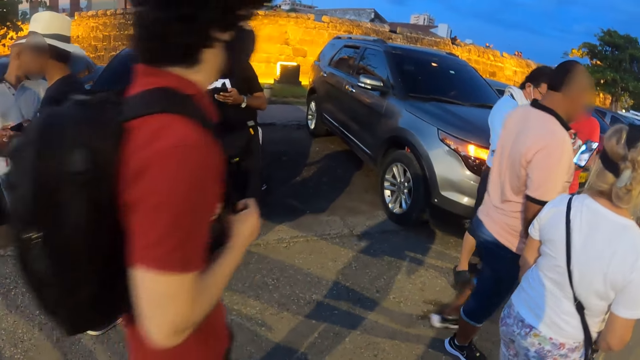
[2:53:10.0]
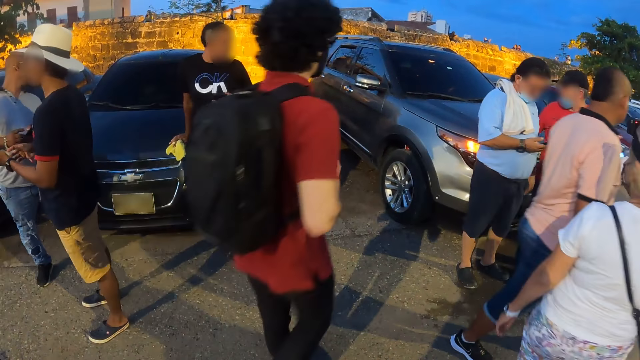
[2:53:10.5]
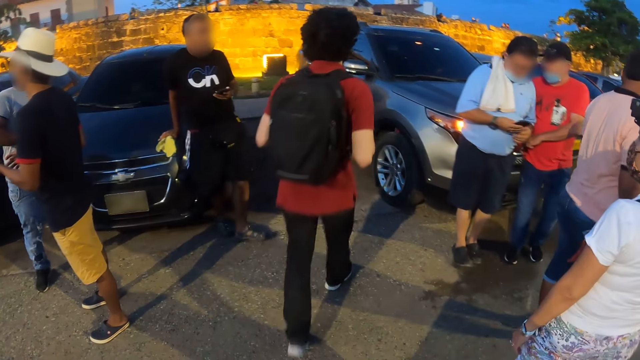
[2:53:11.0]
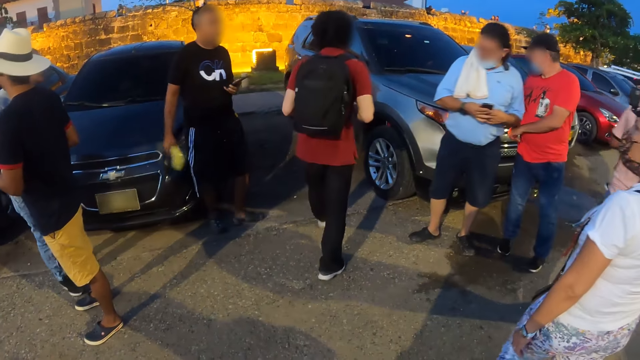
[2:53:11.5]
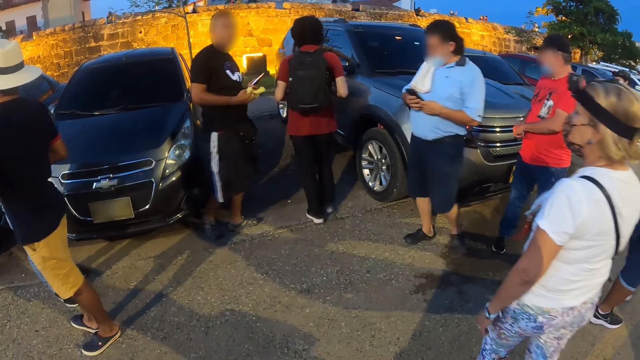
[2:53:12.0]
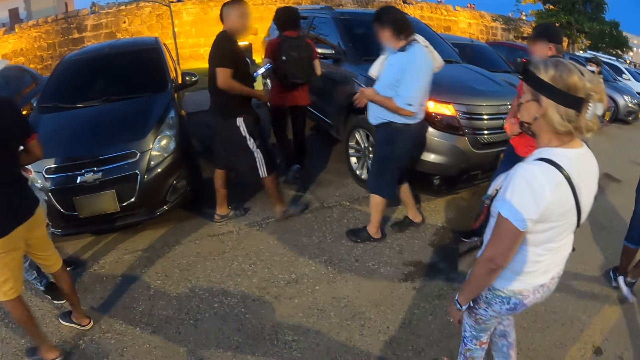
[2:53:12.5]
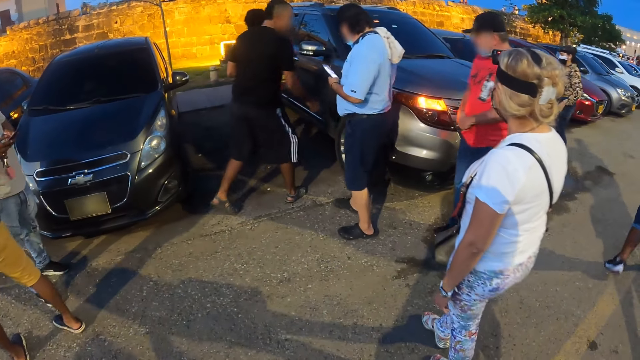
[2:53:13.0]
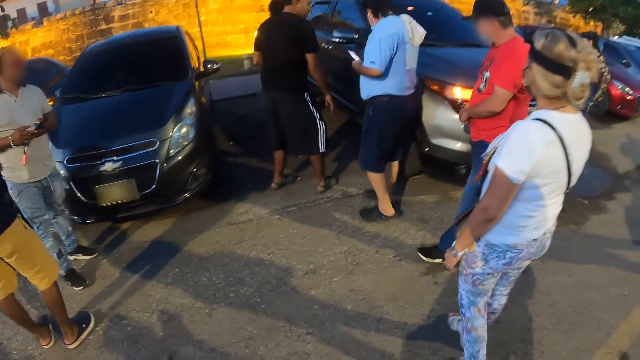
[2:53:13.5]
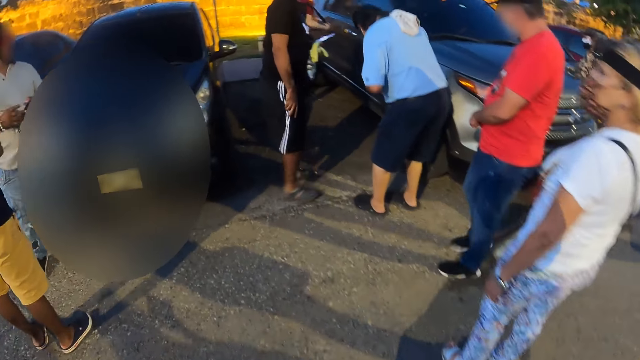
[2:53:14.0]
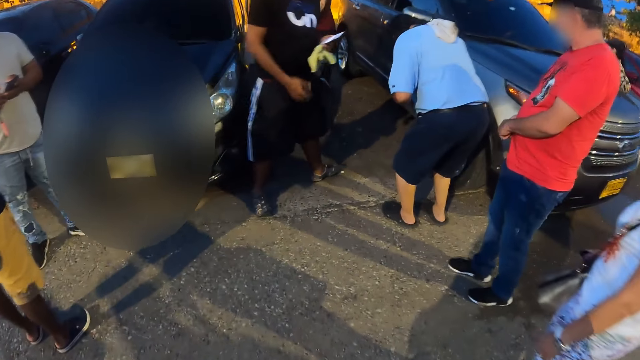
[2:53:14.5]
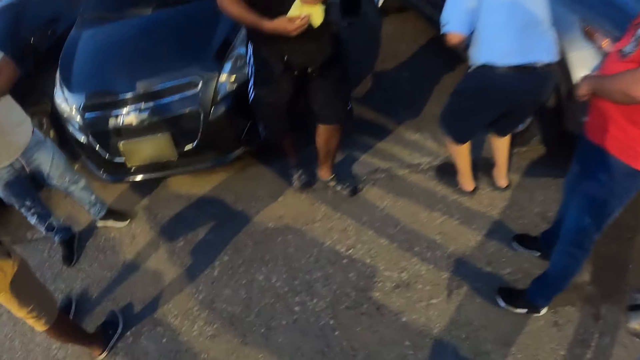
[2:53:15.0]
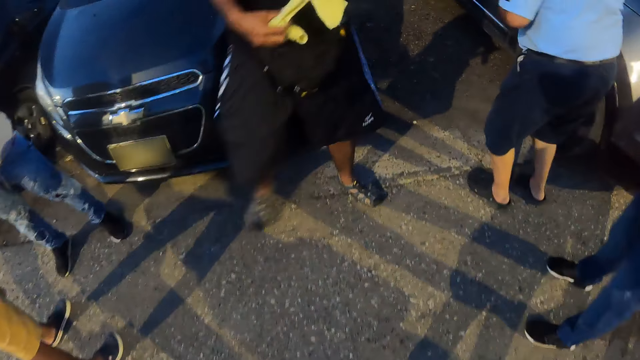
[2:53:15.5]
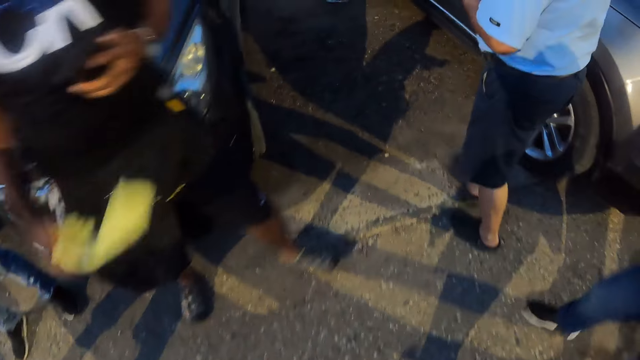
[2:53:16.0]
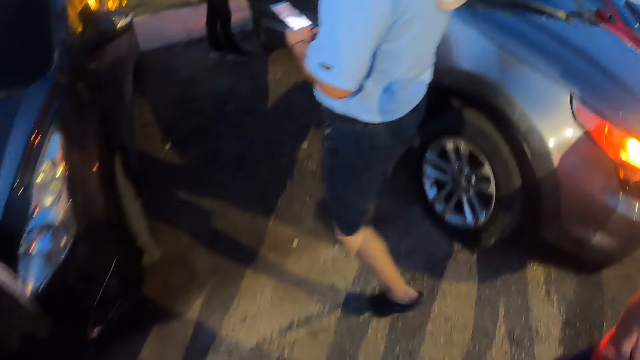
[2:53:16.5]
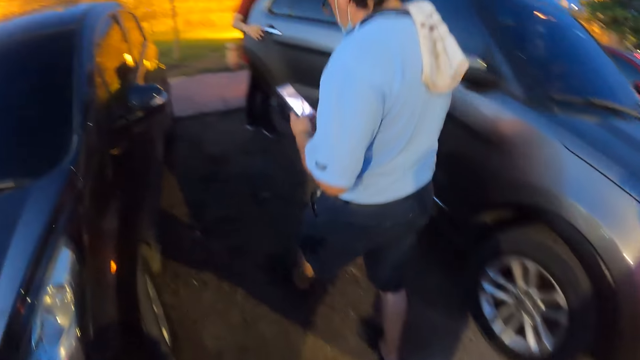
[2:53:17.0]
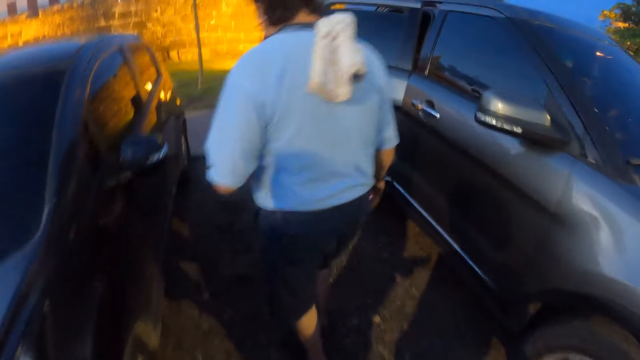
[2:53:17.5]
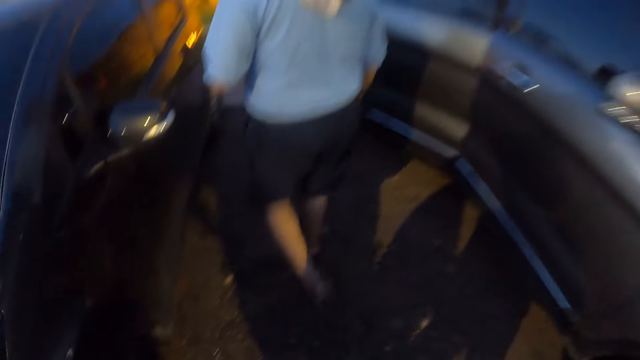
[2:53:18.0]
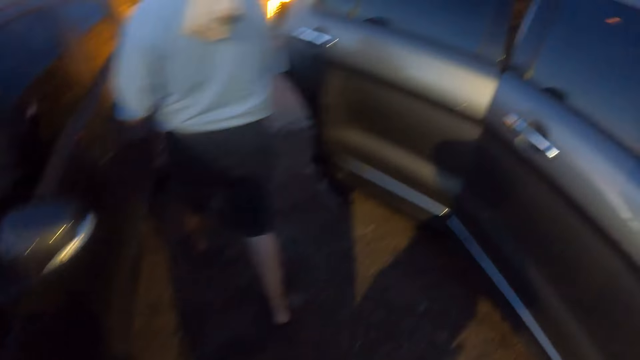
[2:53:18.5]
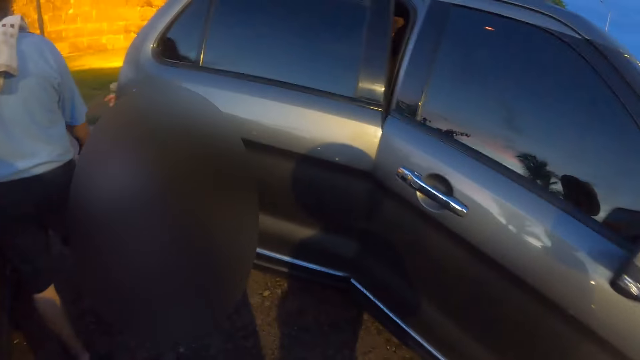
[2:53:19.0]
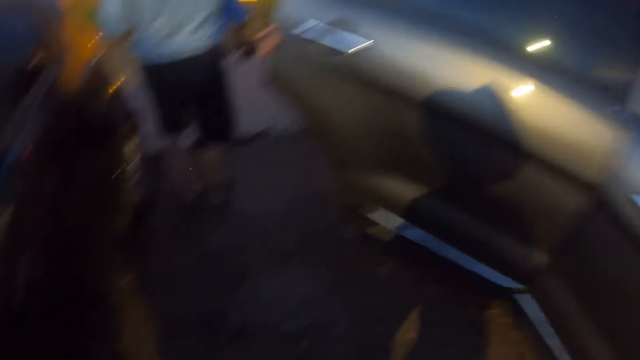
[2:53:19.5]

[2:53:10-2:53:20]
The camera wearer walks on the road. They walk on the parking lot.

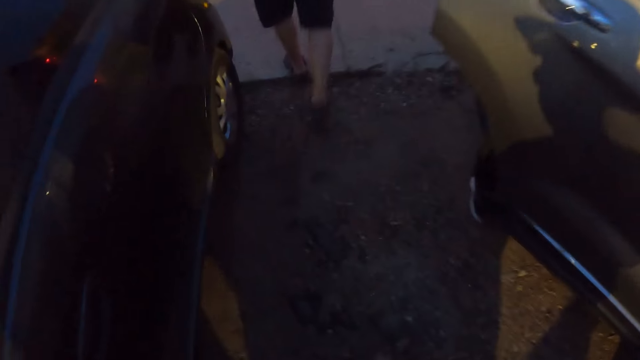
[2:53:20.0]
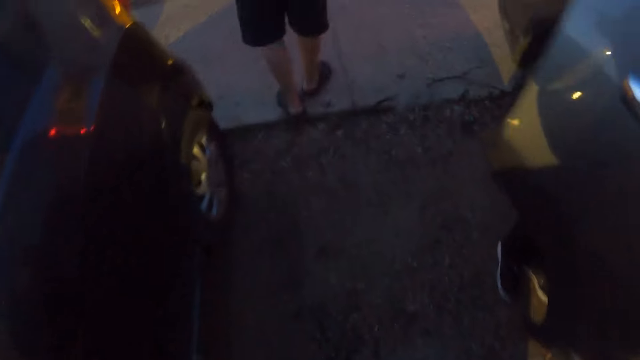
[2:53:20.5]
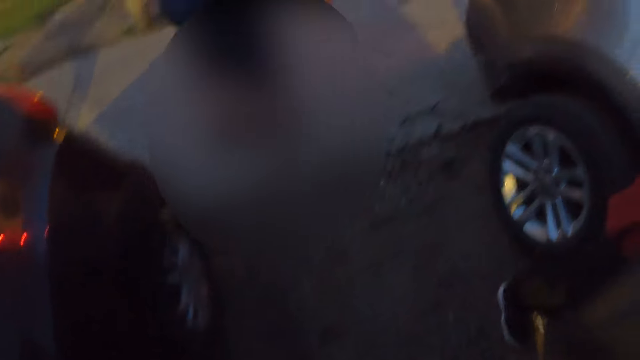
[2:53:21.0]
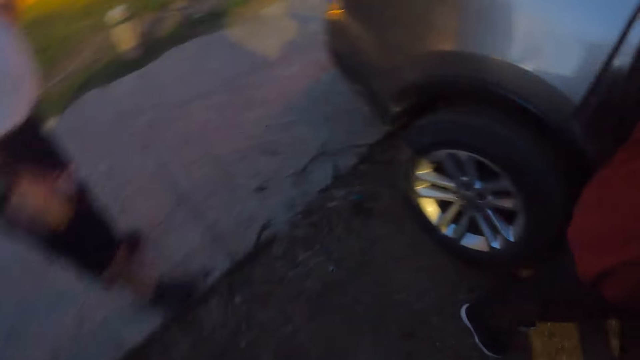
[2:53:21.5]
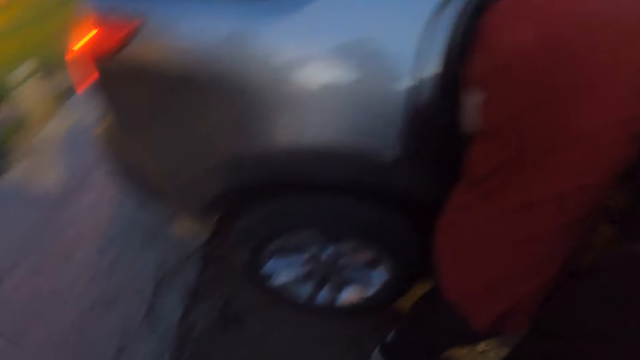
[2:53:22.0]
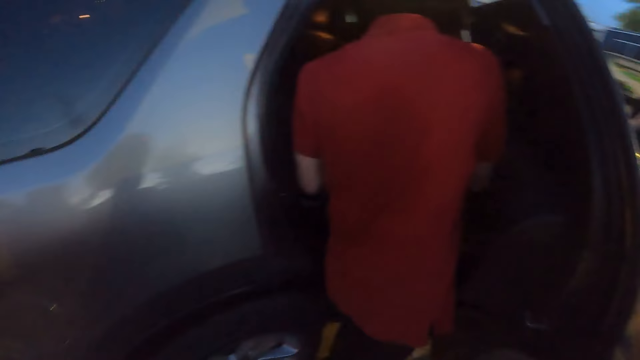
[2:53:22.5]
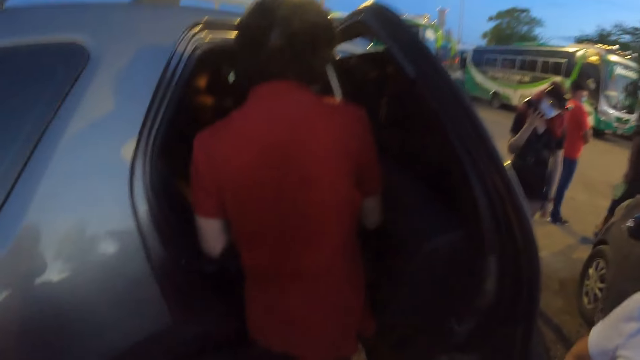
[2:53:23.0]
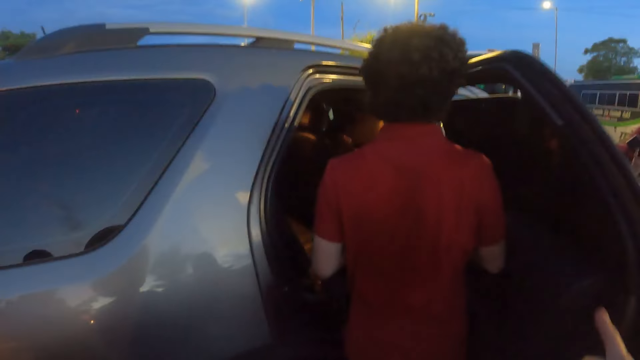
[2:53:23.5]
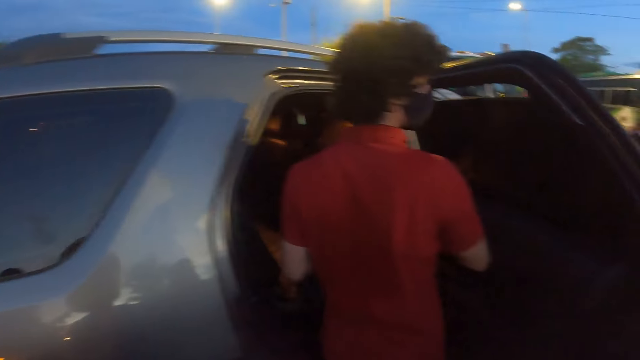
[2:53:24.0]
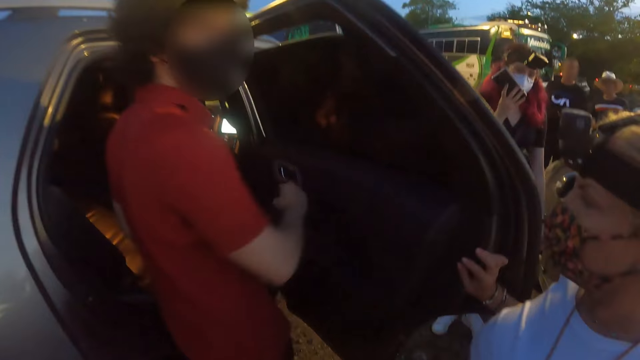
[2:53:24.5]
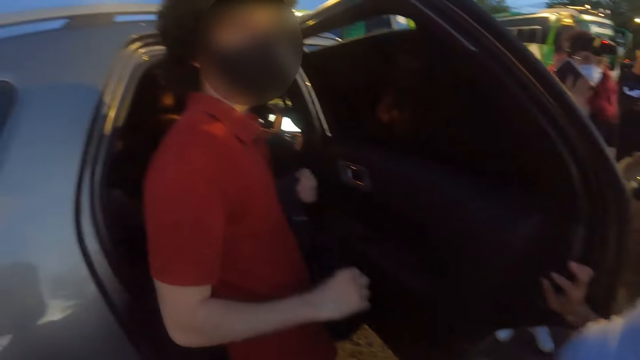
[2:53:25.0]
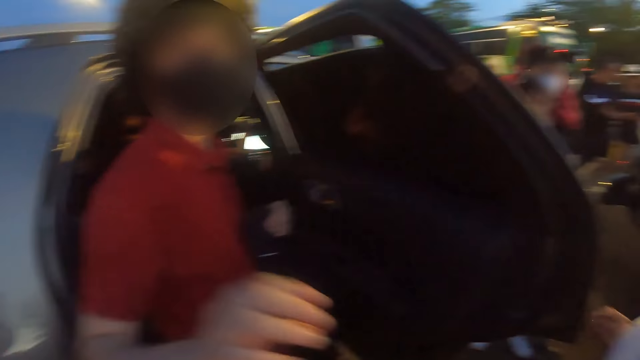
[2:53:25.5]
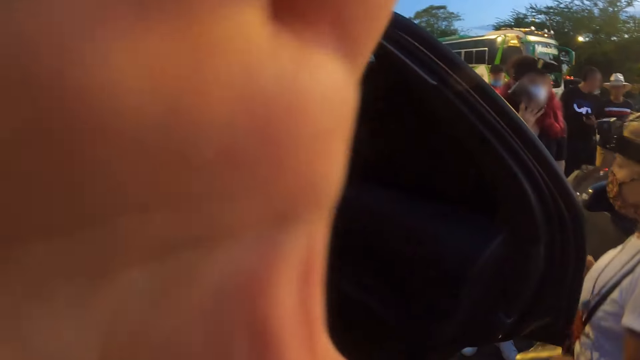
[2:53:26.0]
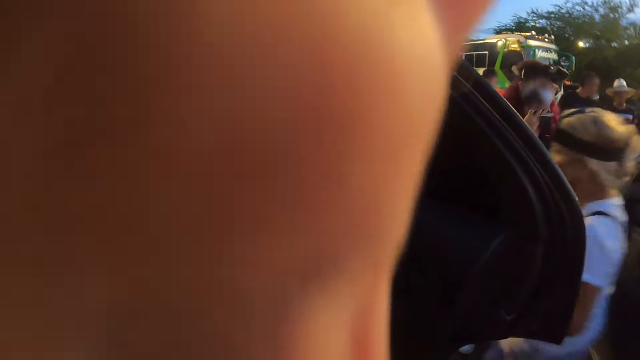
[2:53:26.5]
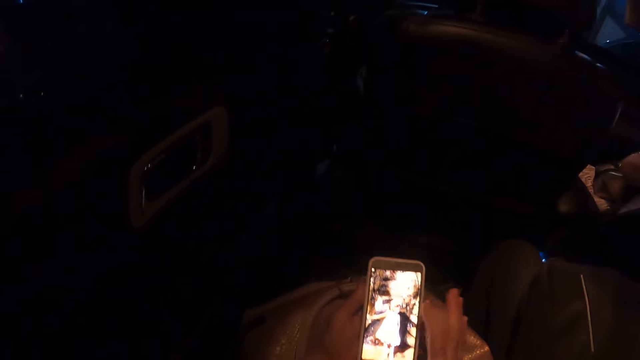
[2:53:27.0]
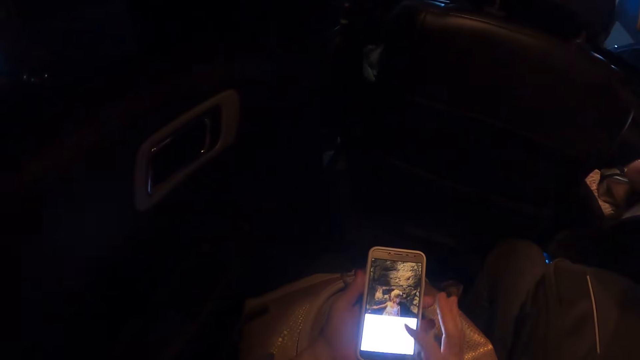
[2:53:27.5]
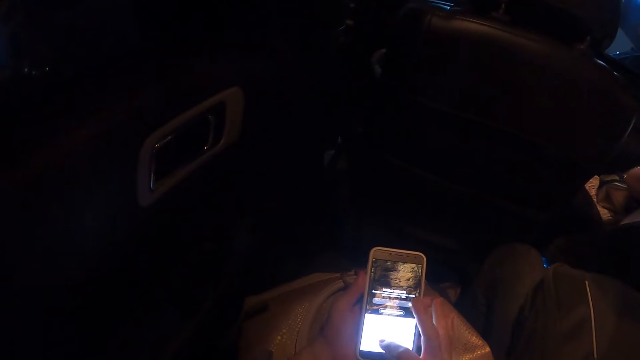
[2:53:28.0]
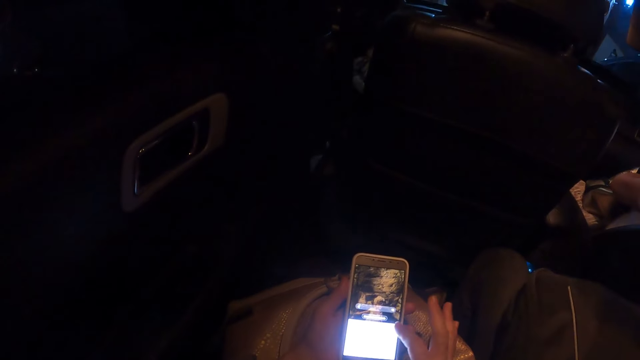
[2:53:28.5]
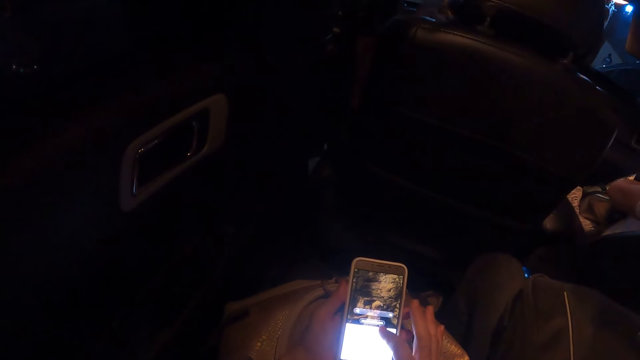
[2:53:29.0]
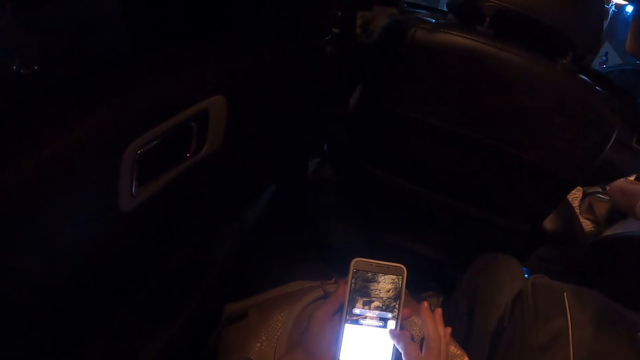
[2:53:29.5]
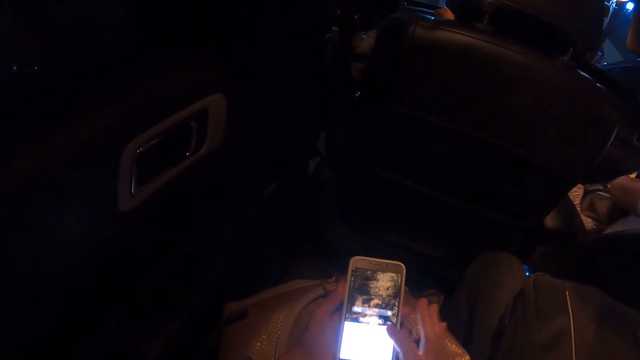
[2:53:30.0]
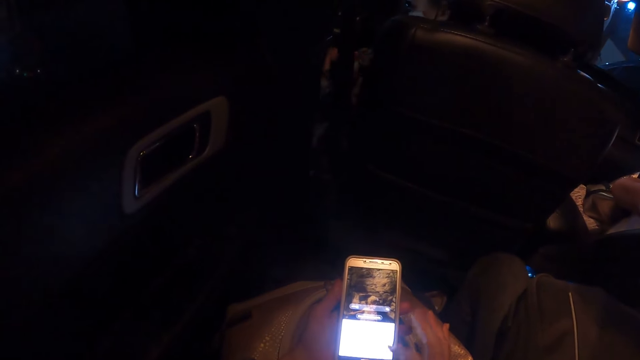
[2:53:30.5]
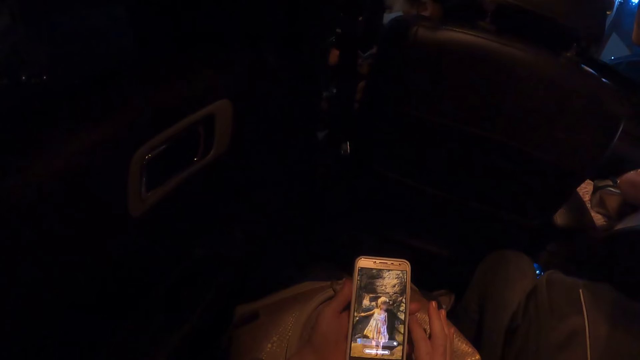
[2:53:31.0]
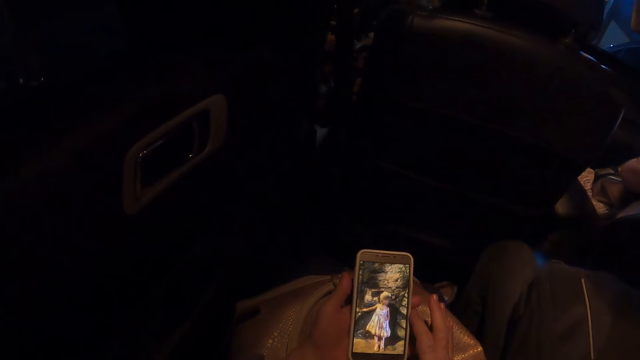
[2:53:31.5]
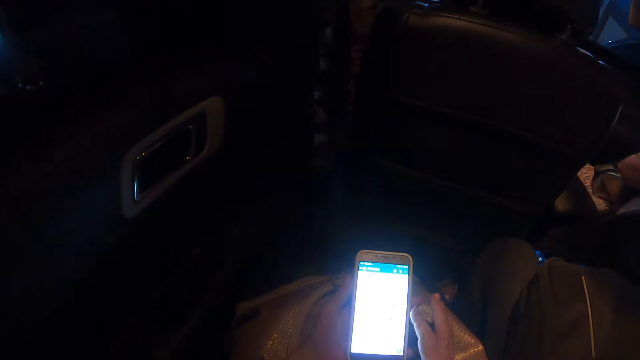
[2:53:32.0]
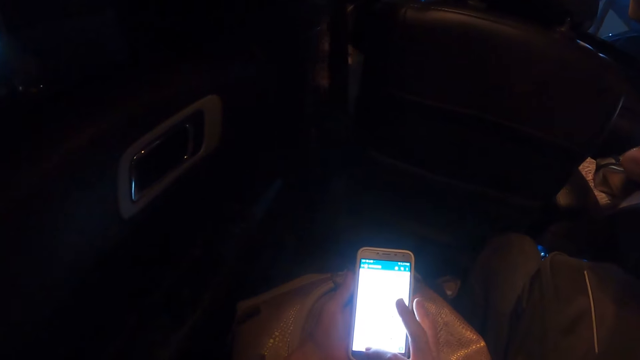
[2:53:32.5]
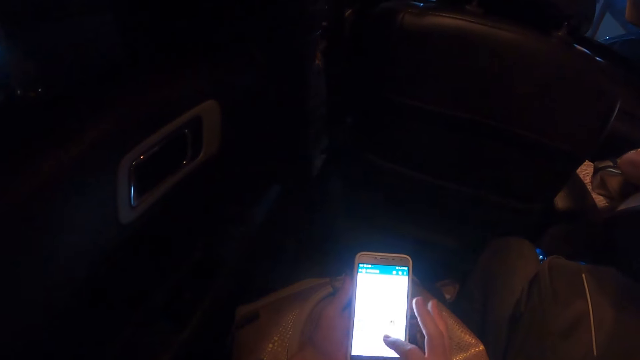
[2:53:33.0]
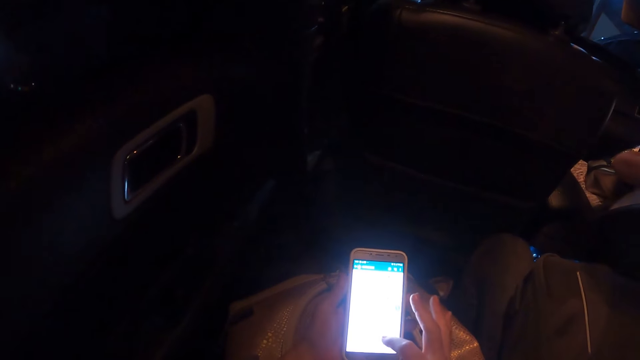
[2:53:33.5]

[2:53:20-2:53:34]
The camera wearer turns around. They gesture. A person adjusts the car door. Another person holds a camera. The other person adjusts the camera wearer's camera. The camera wearer operates the phone. They operate the phone again.
